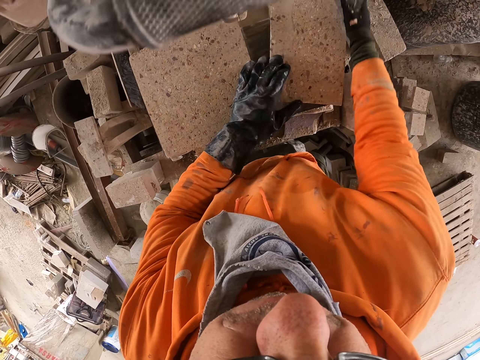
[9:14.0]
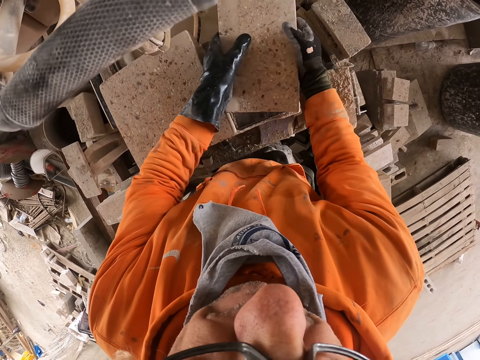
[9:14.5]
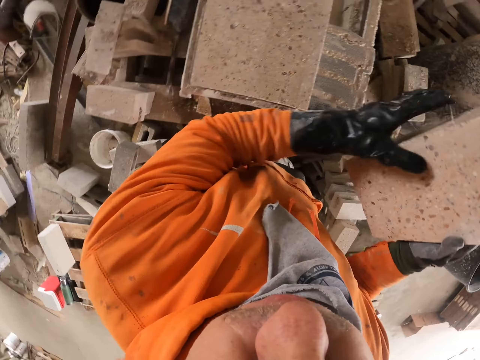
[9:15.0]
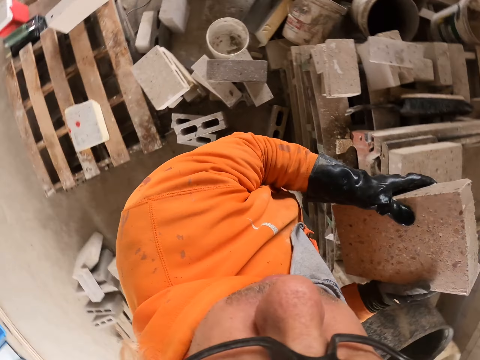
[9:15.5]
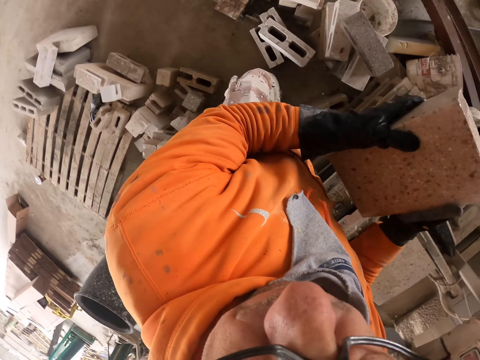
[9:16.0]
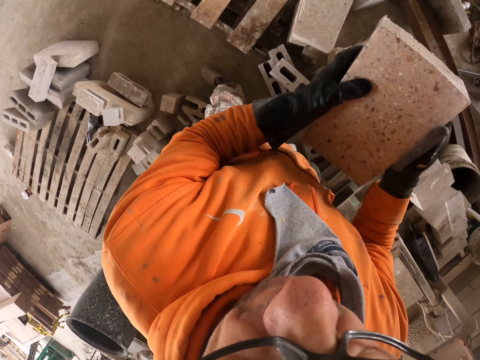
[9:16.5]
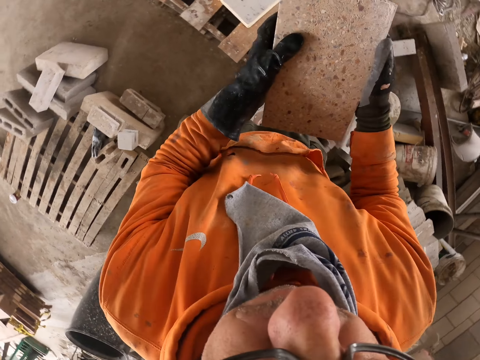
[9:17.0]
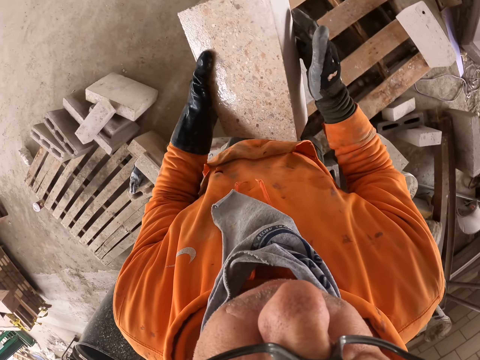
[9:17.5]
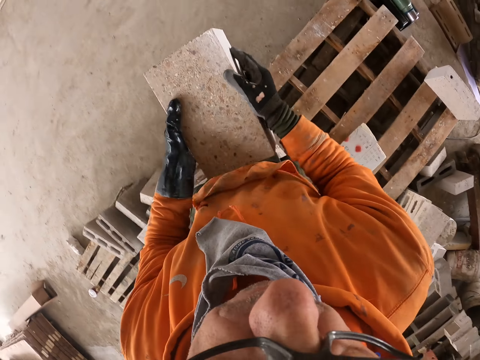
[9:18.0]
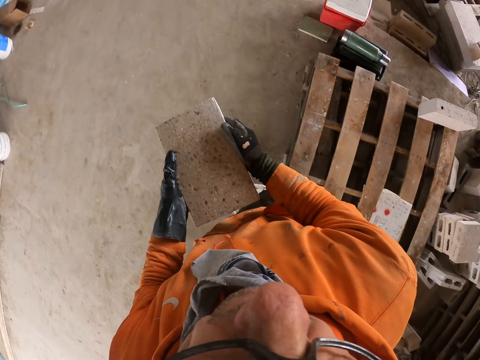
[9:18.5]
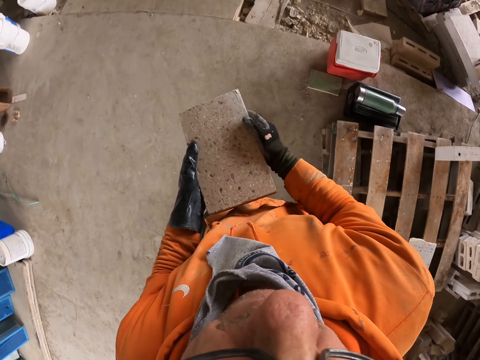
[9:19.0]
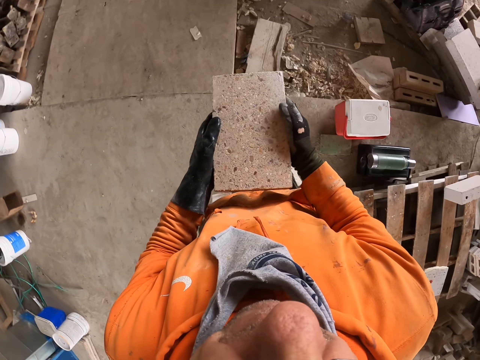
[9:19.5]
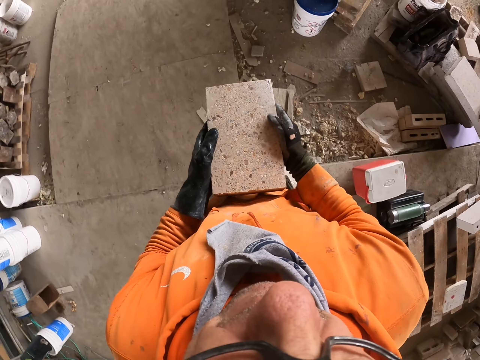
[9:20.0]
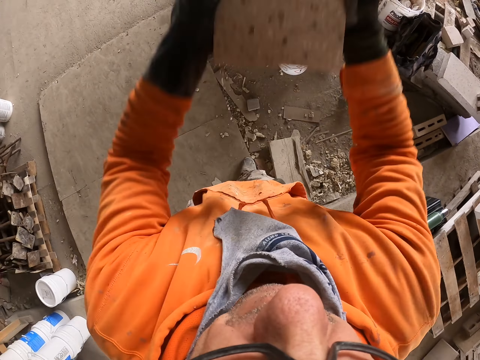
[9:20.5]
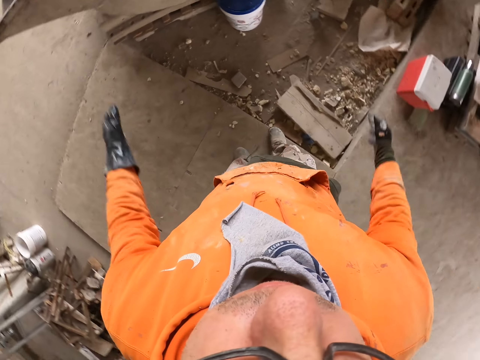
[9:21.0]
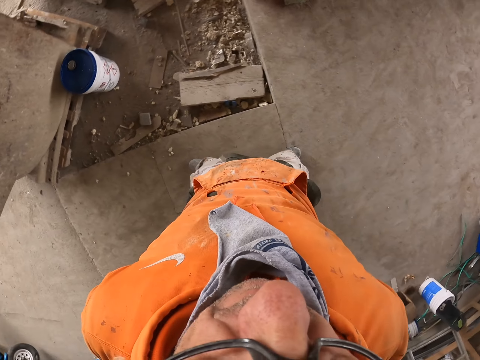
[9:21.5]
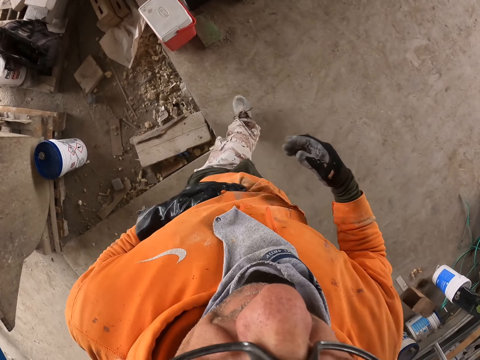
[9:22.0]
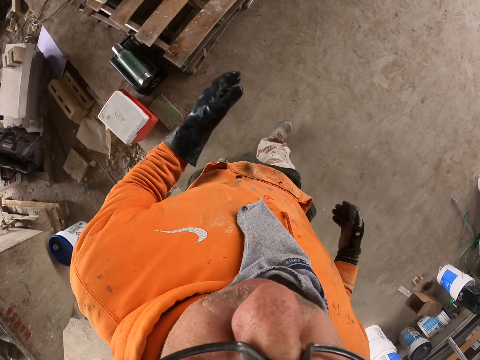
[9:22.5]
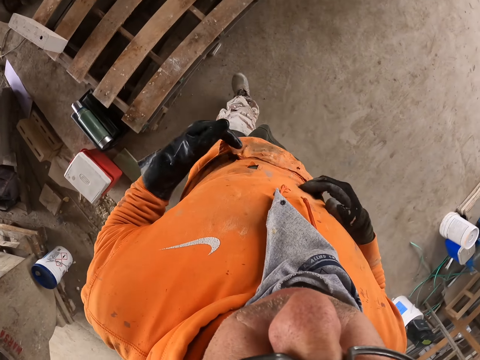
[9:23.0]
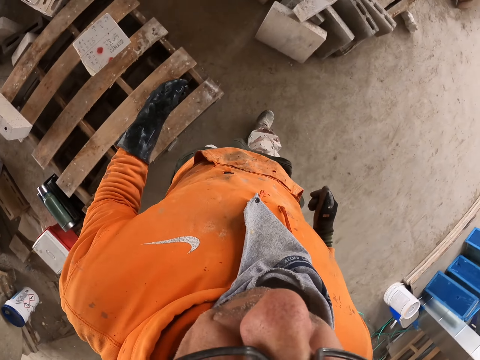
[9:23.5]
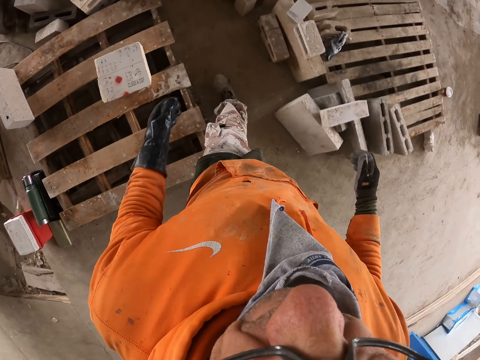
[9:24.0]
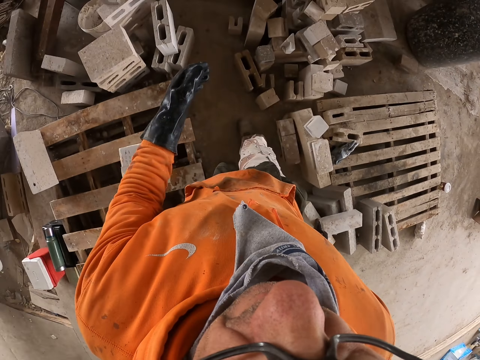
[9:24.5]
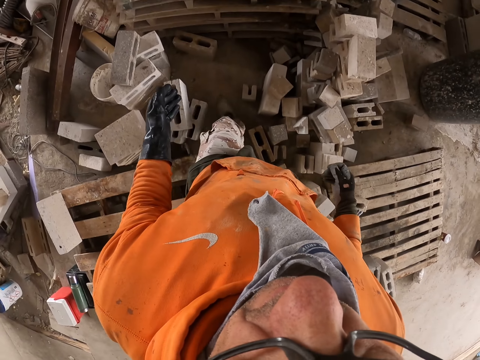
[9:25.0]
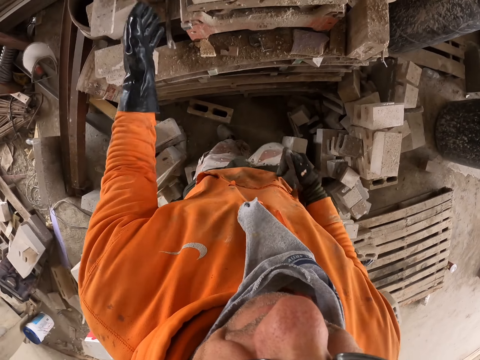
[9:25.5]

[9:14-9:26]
The camera wearer holds a concrete brick. They pick up the block stone on the machine cutter. They turn around. They walk around on the floor. They hold a block. They throw the block stone away on the floor. They turn around. They walk around on the floor.

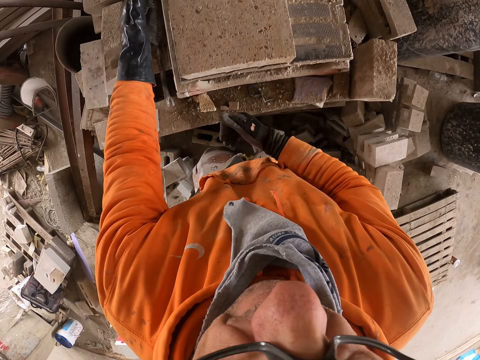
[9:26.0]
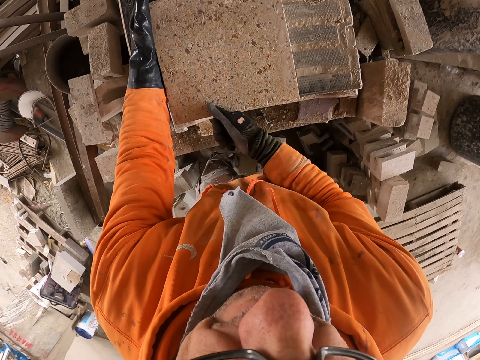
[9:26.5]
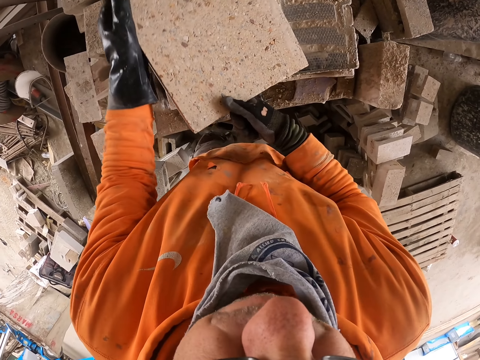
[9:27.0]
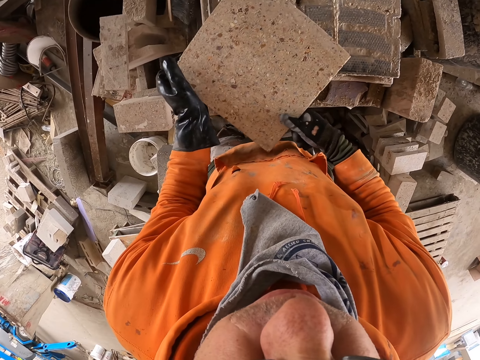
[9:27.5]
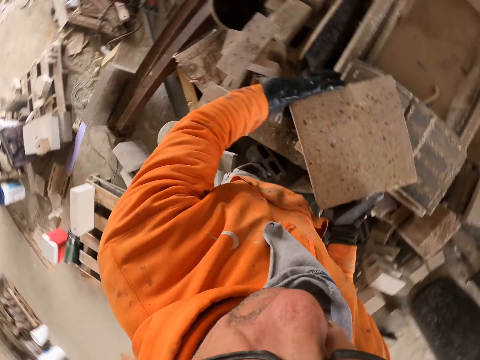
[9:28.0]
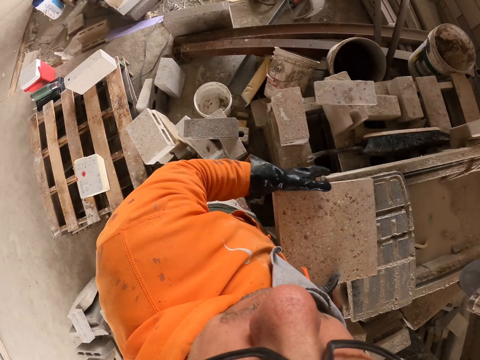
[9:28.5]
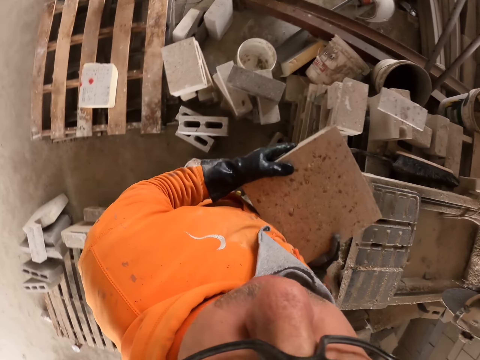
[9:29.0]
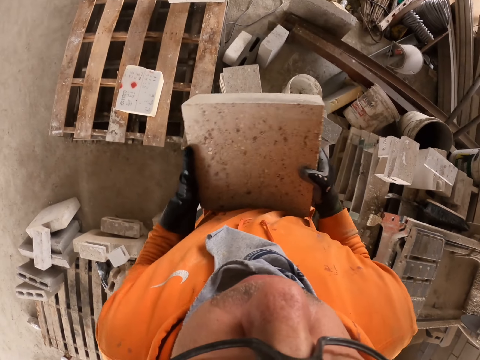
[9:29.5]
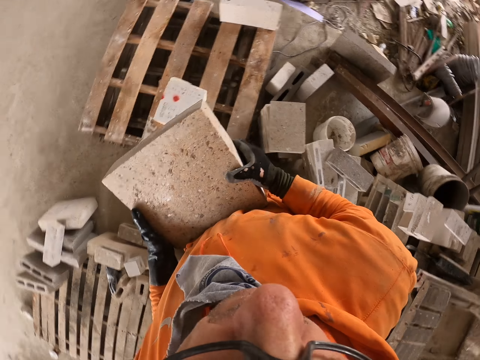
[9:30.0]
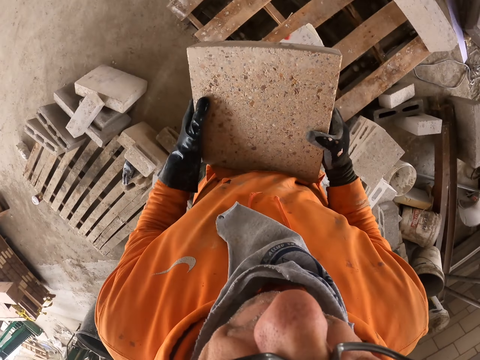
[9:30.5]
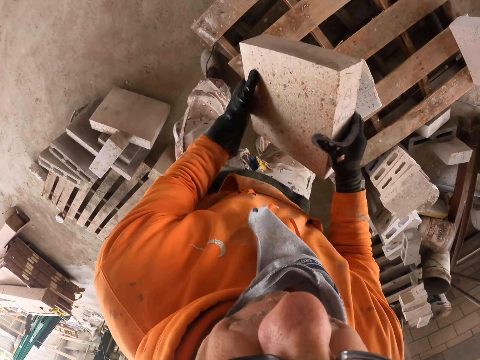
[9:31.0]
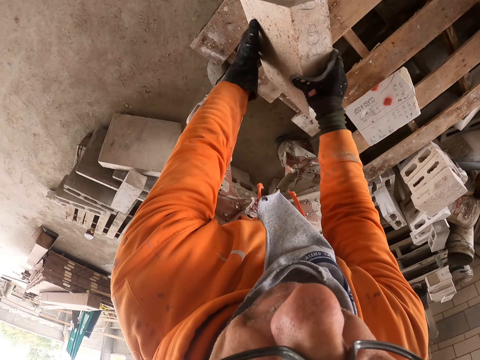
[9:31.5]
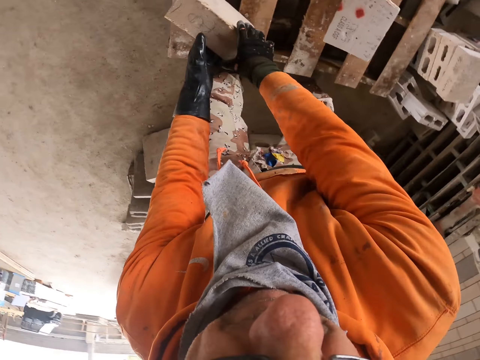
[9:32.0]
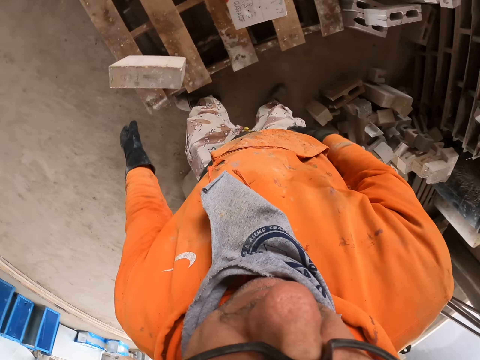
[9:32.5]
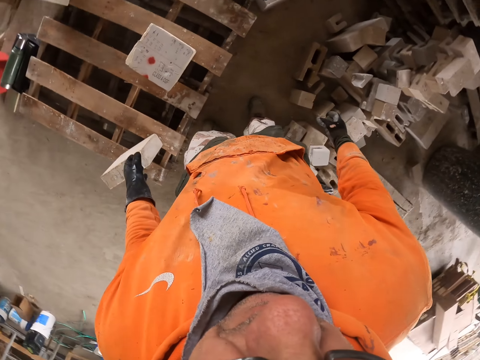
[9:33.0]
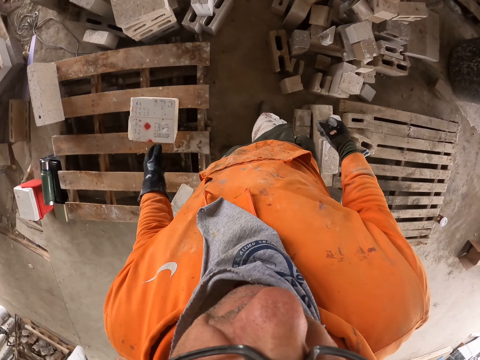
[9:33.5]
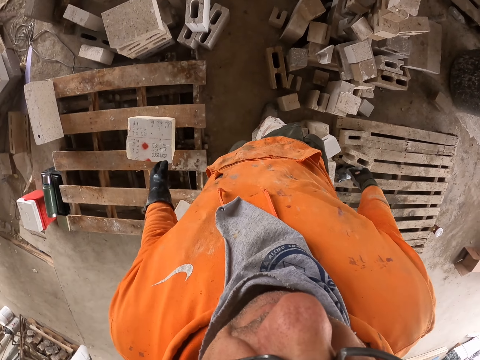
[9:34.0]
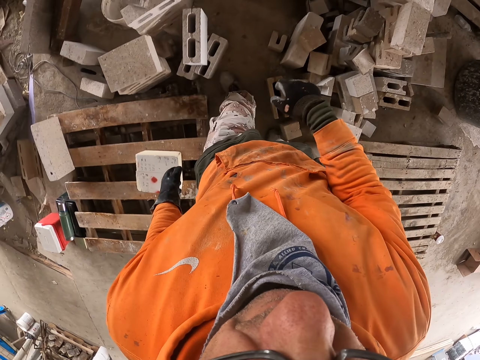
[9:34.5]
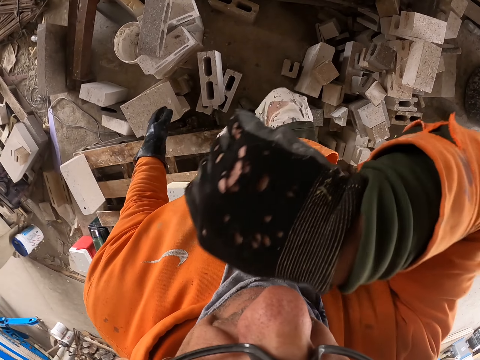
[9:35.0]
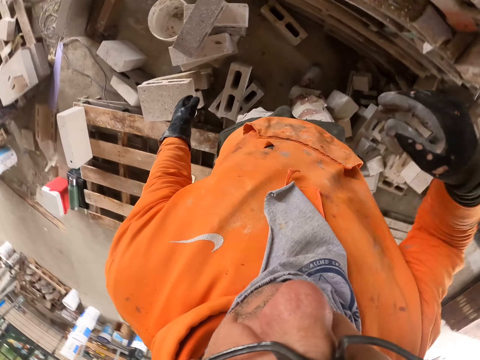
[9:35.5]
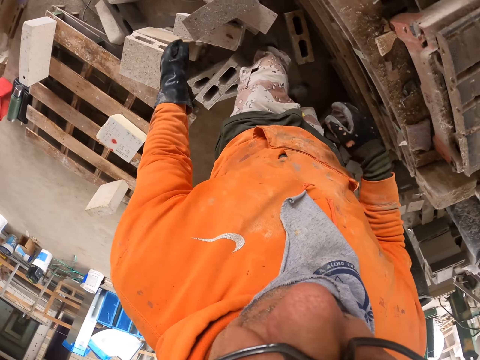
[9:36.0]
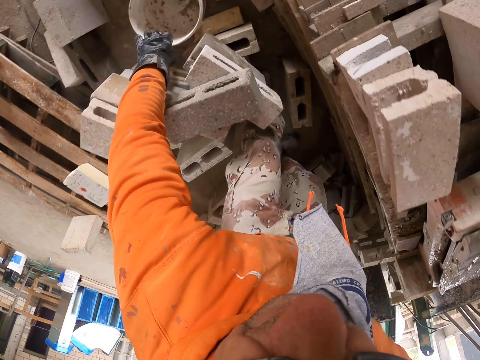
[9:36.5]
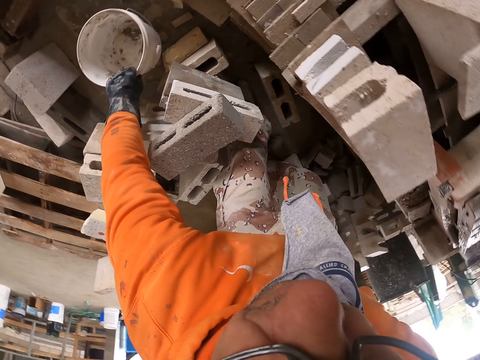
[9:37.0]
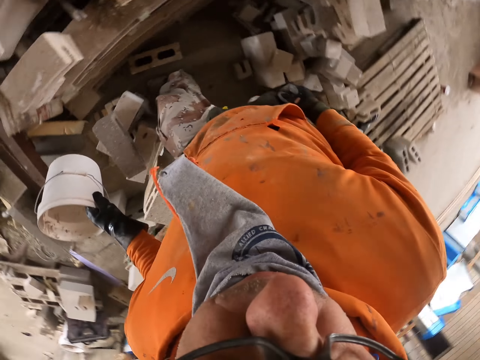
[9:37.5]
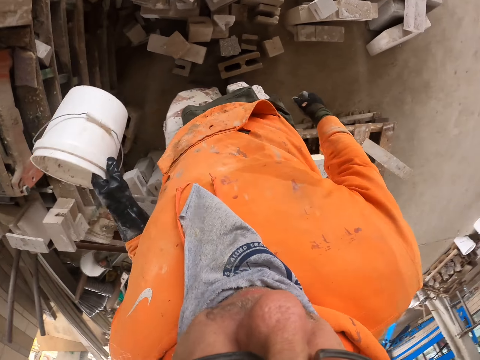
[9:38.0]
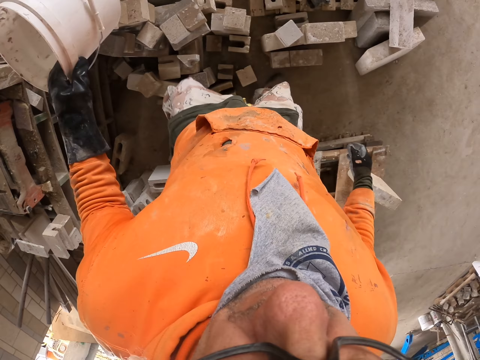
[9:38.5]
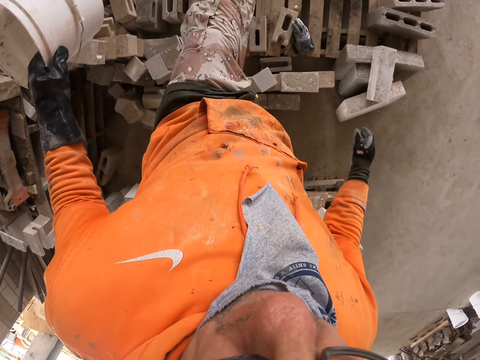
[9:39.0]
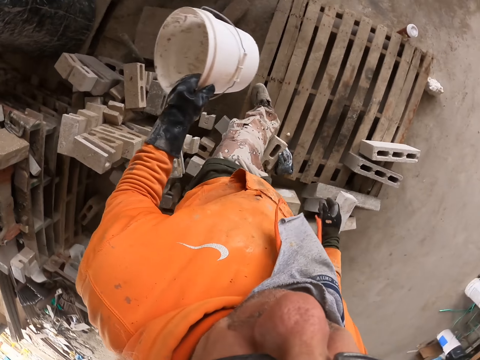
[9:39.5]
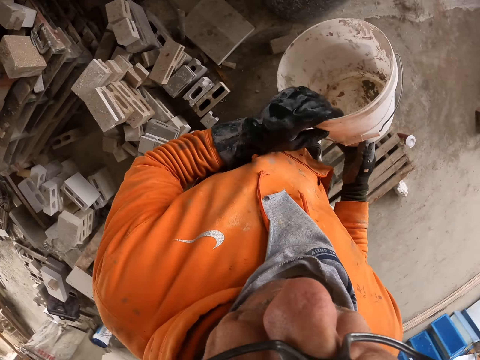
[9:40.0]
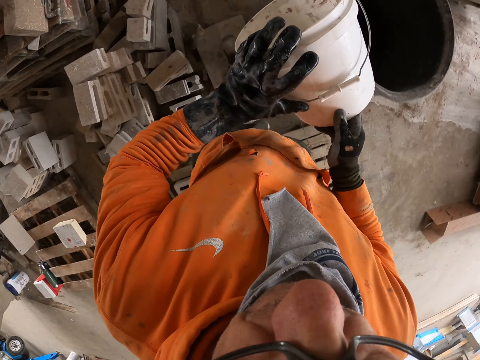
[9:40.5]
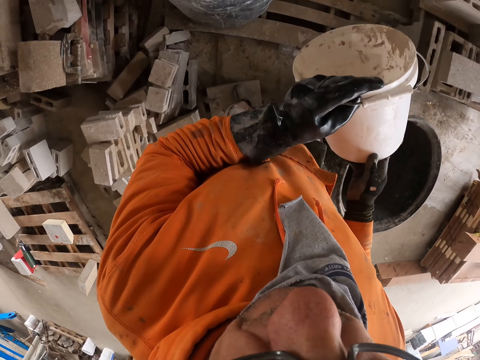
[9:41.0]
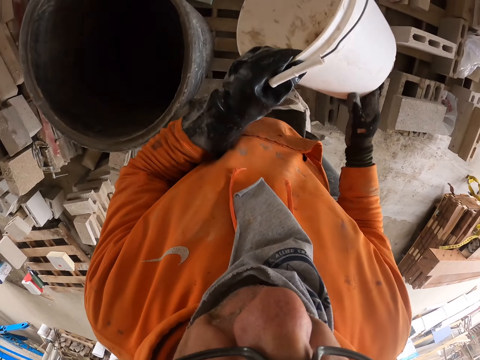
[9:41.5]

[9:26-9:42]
The camera wearer picks up the block stone piece on the block cutter machine. They hold a block. They turn around. They walk around on the floor. They put the block stone on the wooden pallet. They walk around on the floor. They bend down. They pick up a bucket on the ground. They hold a tin. They turn around. They walk around on the floor.
